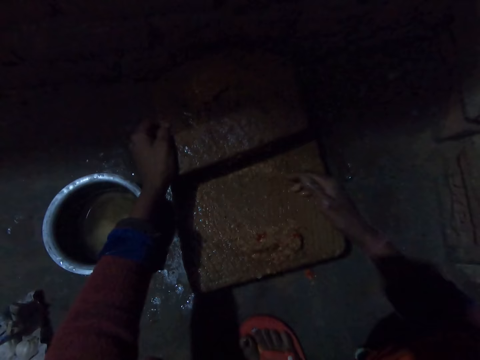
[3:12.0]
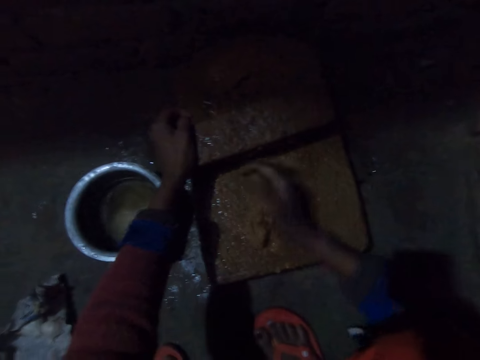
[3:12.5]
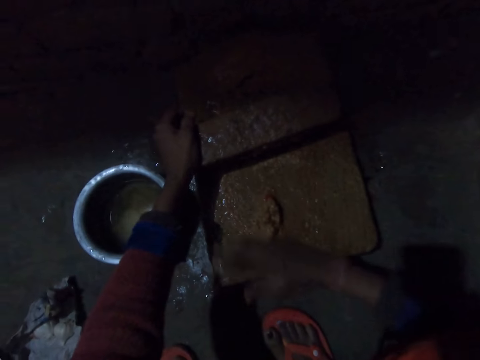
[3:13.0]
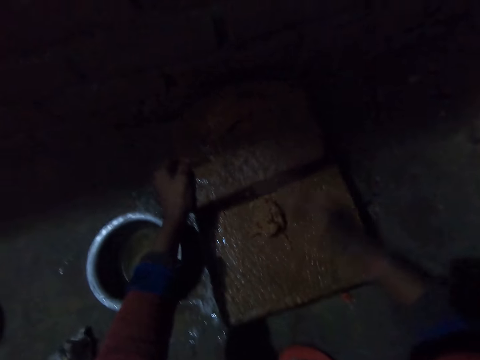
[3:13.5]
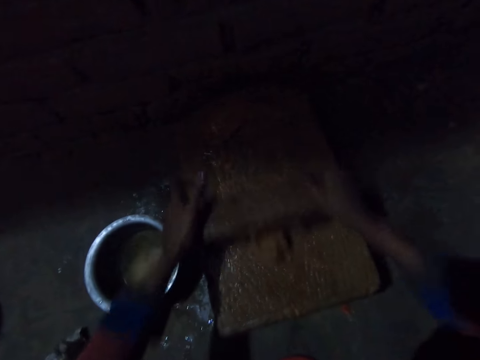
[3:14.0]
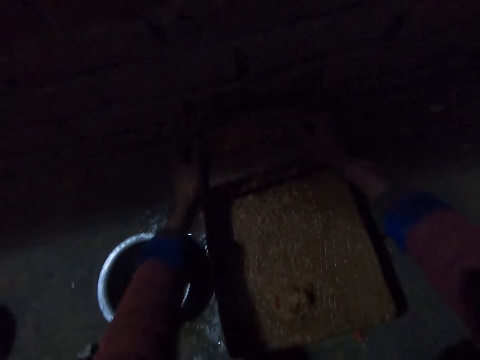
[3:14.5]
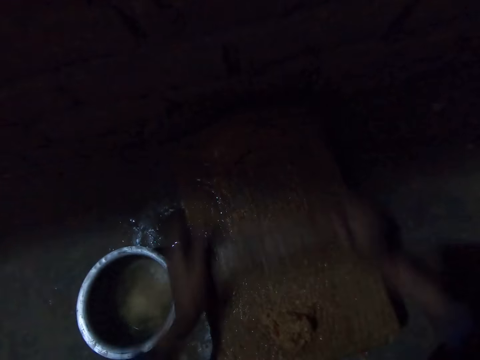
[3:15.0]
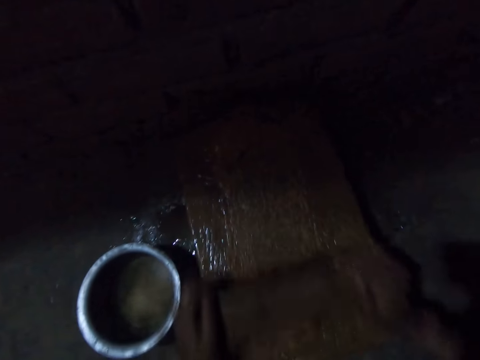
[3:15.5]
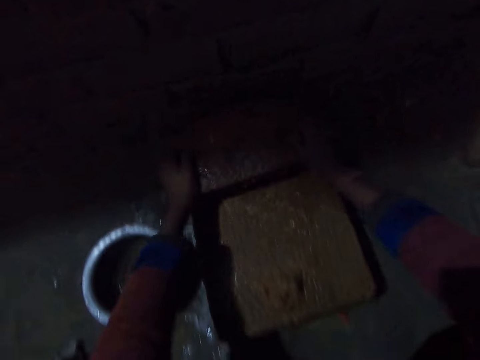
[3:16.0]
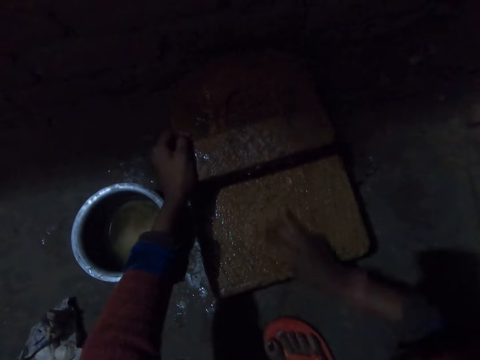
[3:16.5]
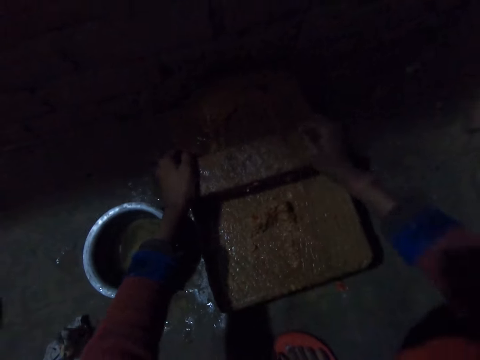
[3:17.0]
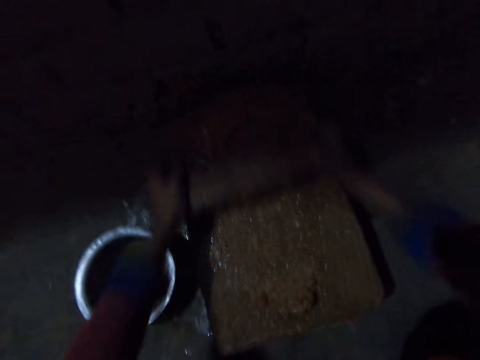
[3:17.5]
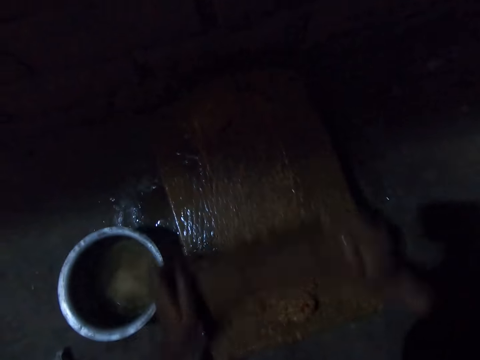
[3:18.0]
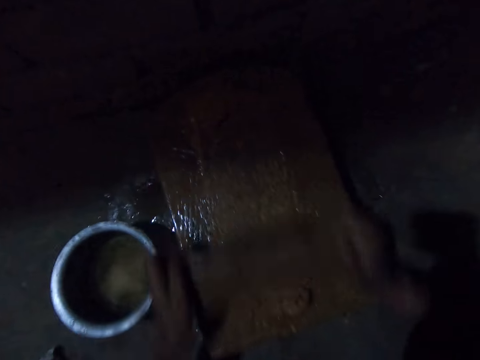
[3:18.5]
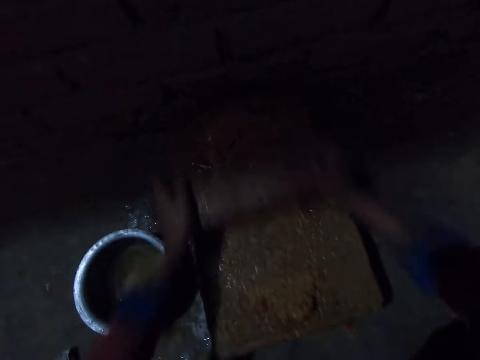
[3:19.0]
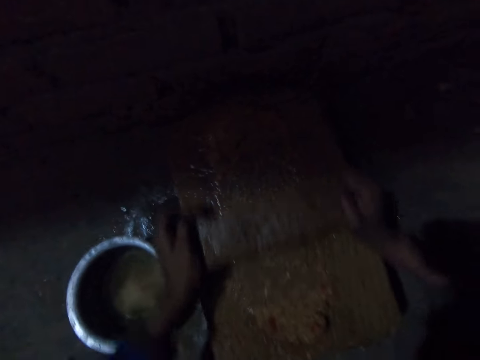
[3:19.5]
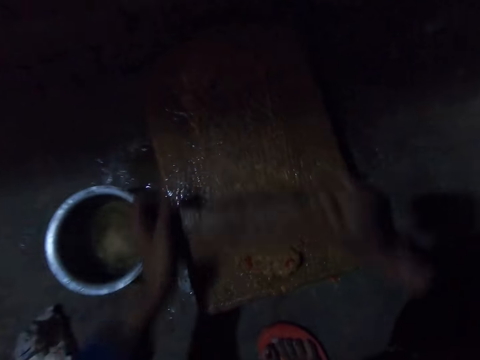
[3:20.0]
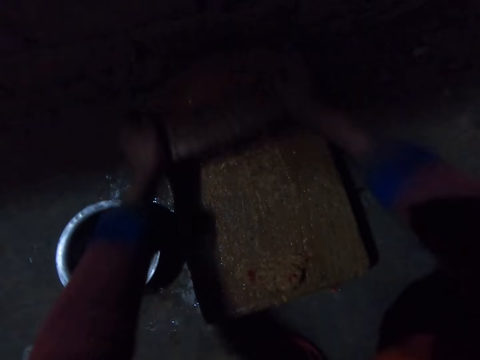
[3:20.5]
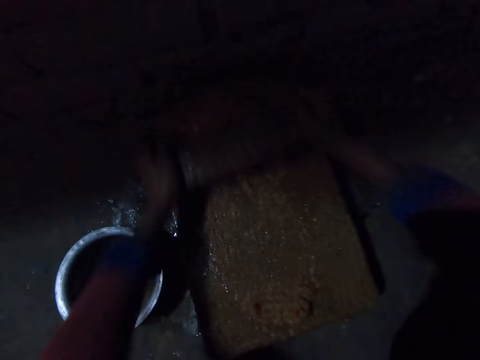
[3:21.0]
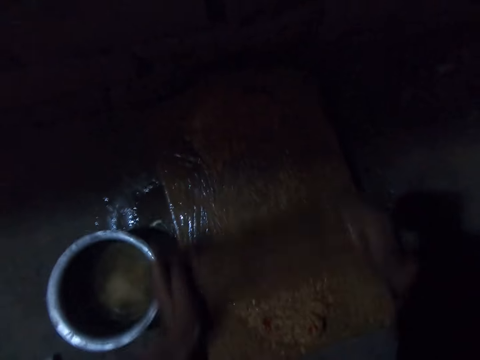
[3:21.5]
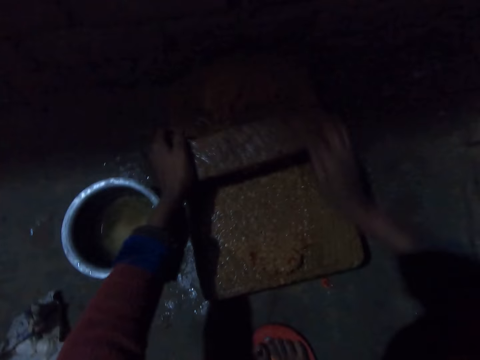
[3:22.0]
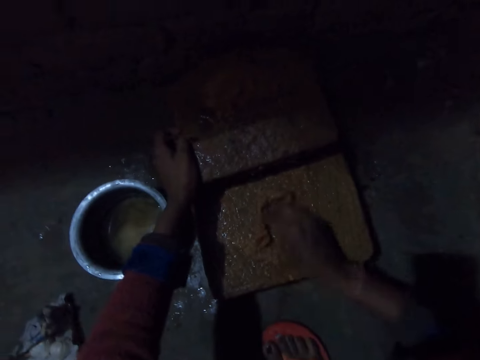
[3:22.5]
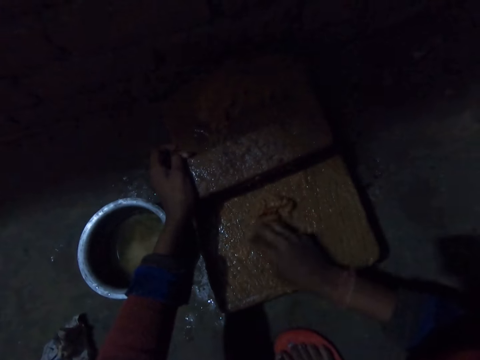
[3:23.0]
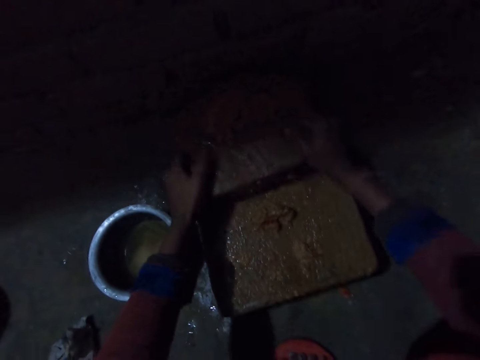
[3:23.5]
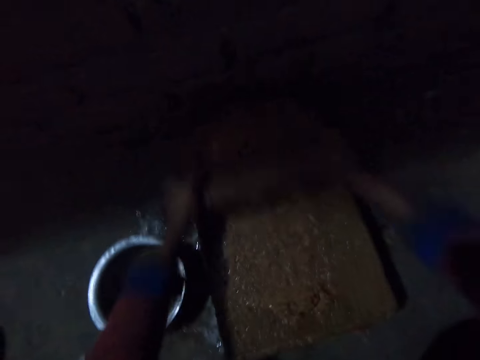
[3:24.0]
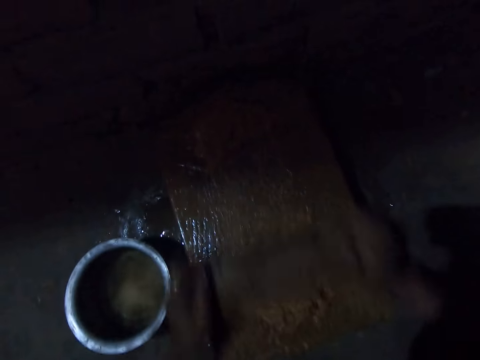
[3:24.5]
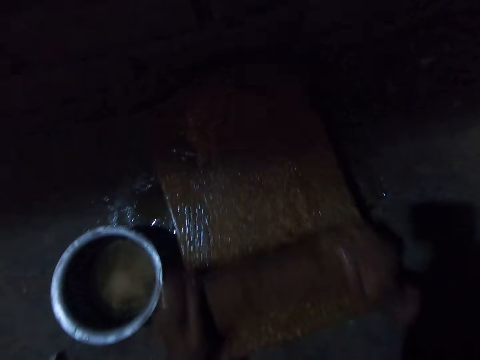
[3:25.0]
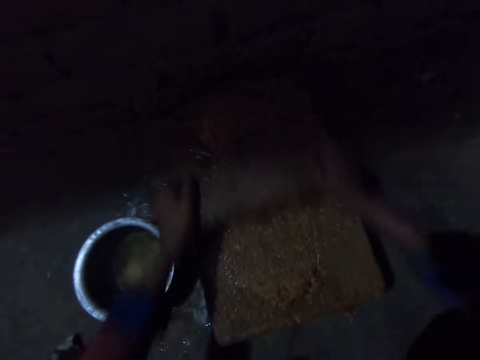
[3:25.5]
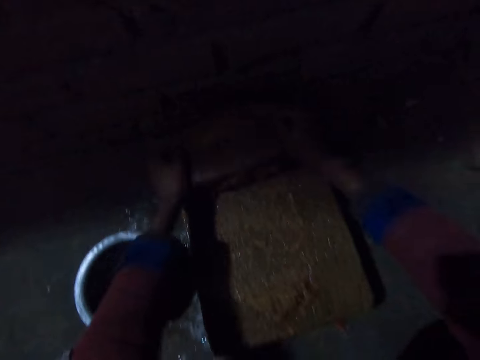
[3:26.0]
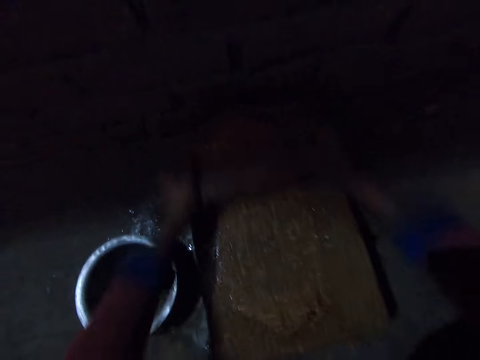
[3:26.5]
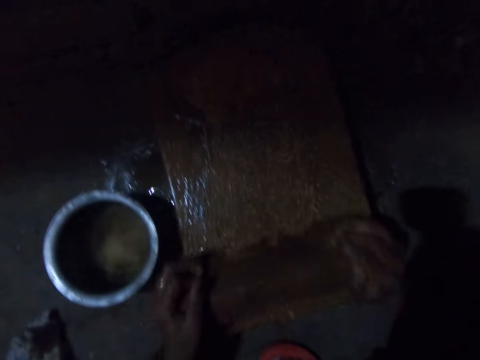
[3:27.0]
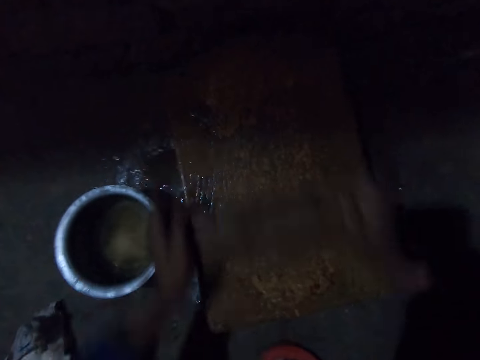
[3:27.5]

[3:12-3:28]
The camera wearer gathers the onion on the grinding stone and pushes something. They grind the onion on the grinding stone and scrub something. They gather the onion on the grinding stone and grind the onion on the grinding stone. They gather the onion on the grinding stone, push something, grind the onion on the grinding stone and scrub something.

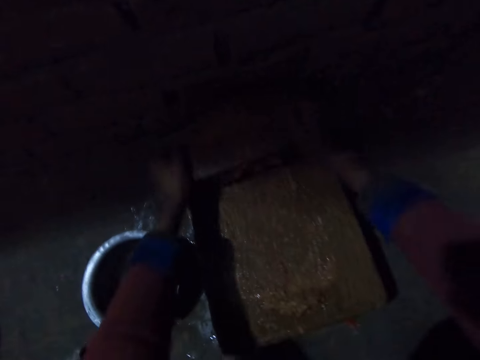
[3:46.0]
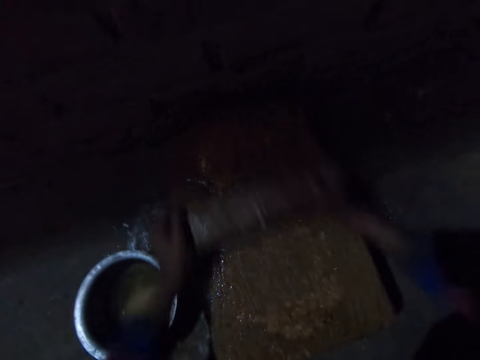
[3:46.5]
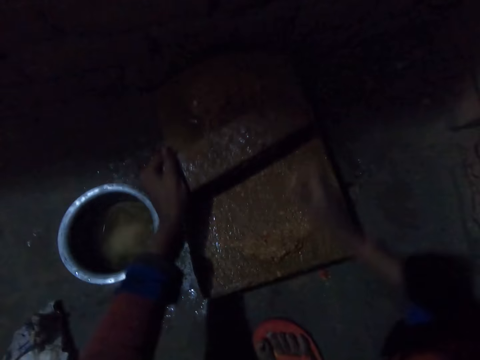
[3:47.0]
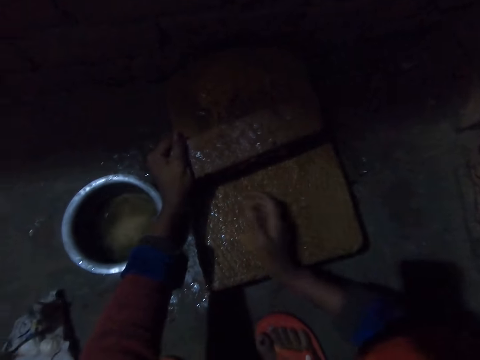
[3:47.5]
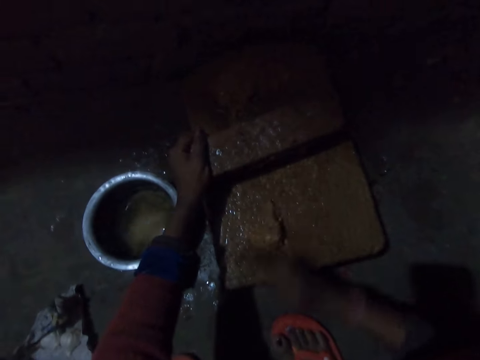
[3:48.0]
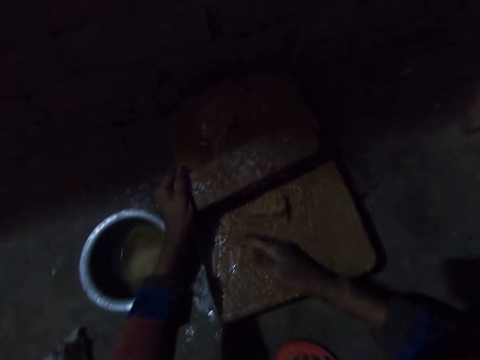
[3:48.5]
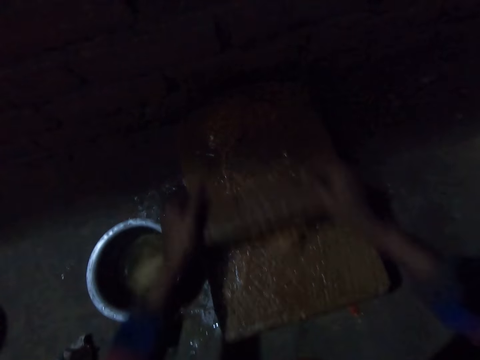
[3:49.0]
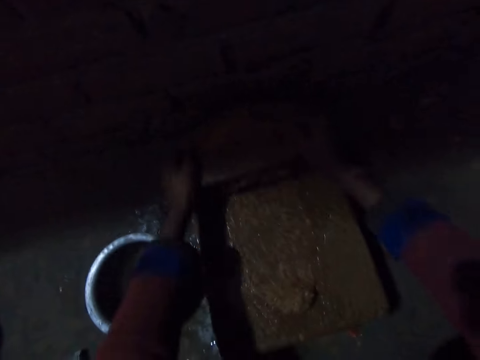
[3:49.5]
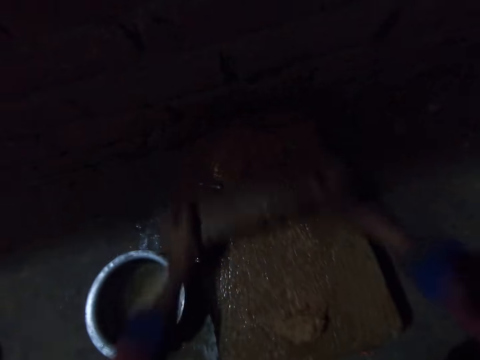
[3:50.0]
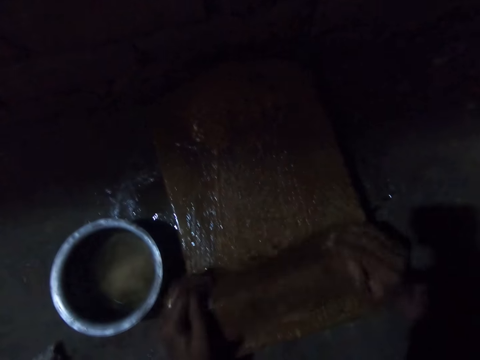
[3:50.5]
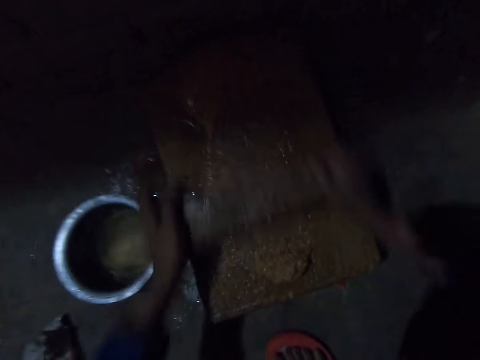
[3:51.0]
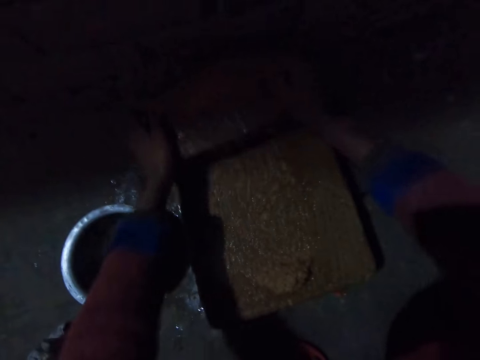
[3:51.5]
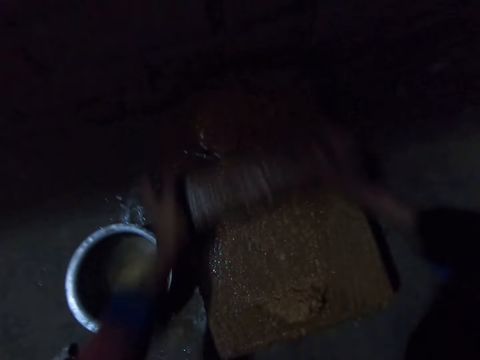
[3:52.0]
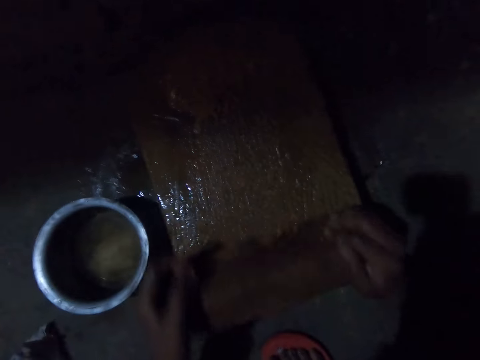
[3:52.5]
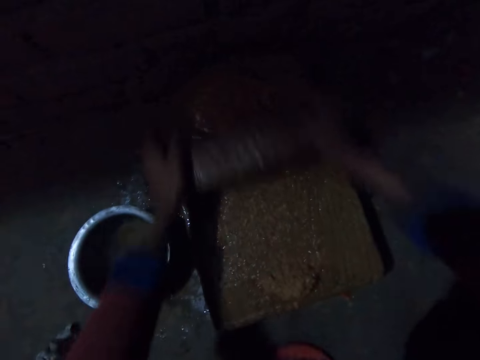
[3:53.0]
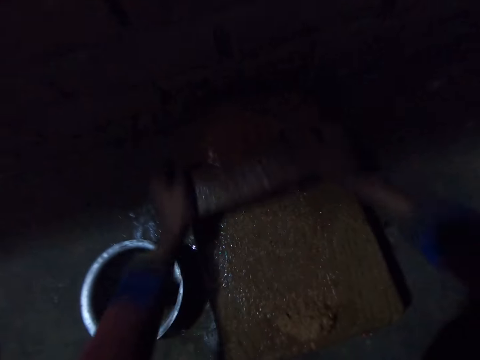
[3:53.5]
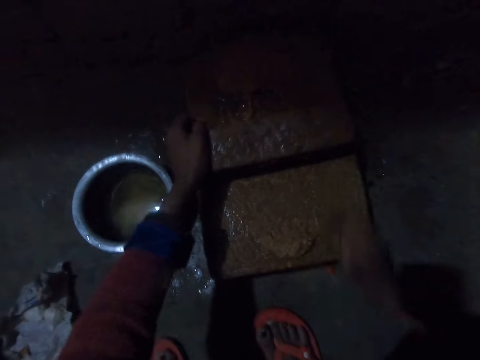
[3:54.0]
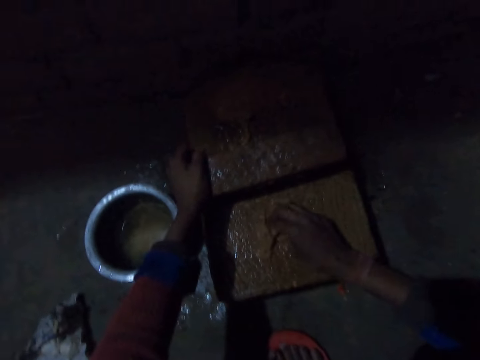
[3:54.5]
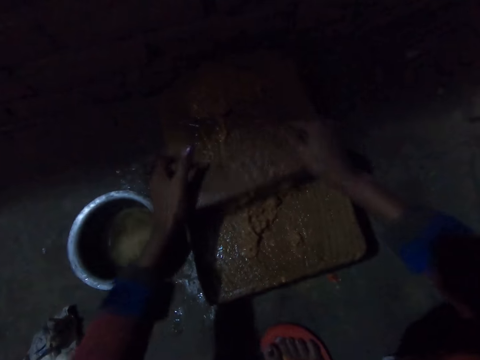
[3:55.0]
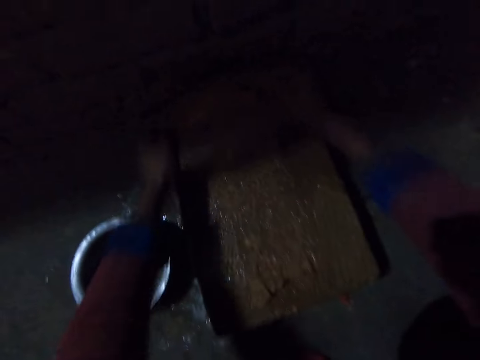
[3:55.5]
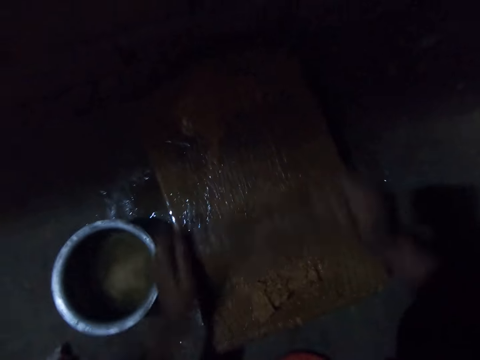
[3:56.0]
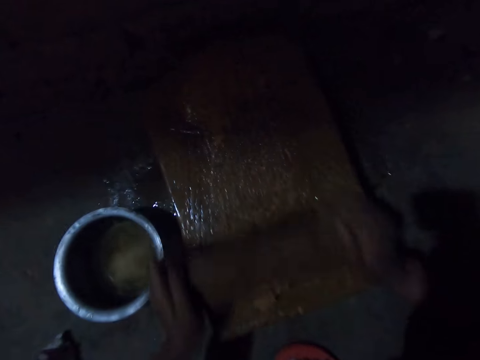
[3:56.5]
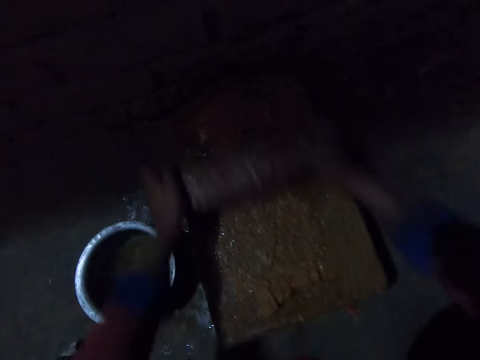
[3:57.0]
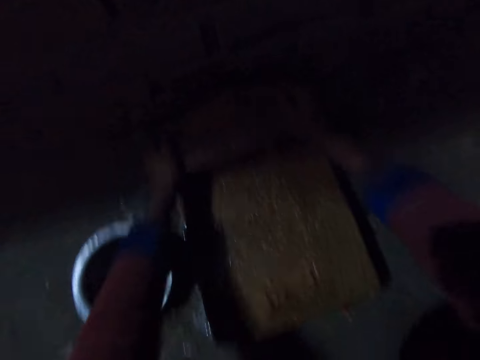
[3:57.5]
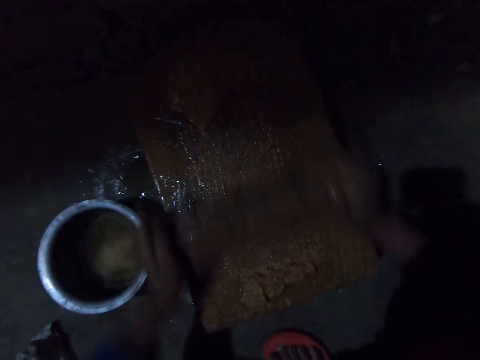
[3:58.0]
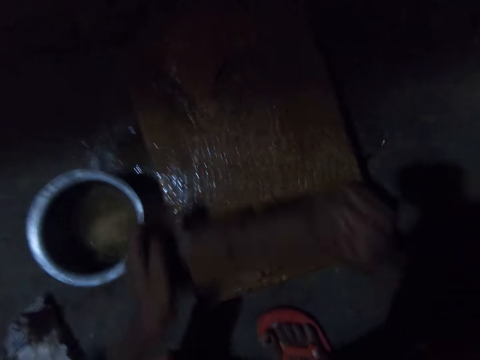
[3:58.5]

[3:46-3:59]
The camera wearer gathers the onion on the grinding stone and pushes something. They grind the onion on the grinding stone and scrub something. They gather the onion on the grinding stone and grind the onion on the grinding stone.
